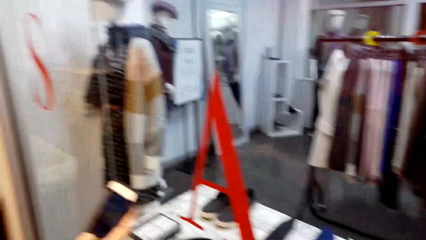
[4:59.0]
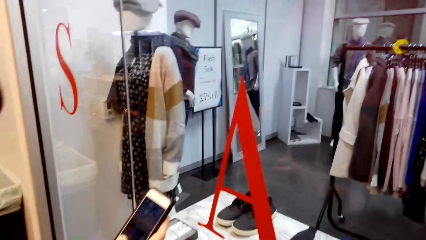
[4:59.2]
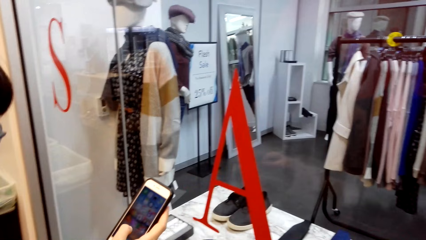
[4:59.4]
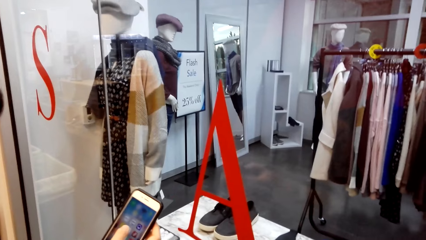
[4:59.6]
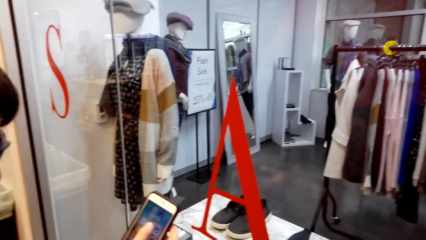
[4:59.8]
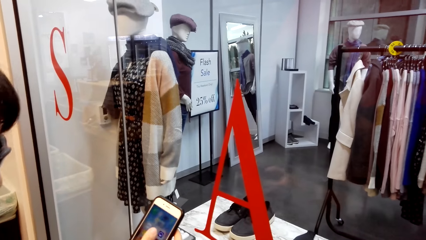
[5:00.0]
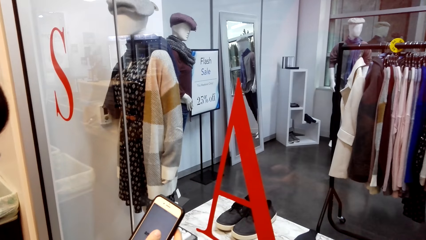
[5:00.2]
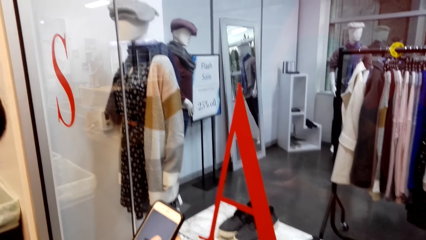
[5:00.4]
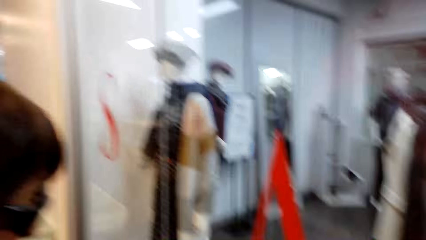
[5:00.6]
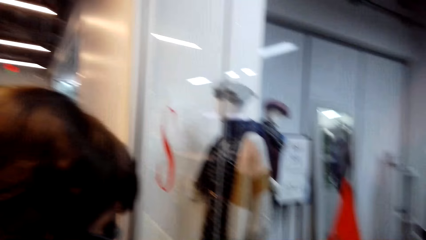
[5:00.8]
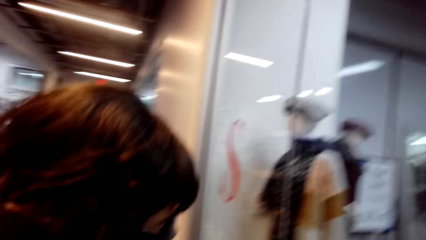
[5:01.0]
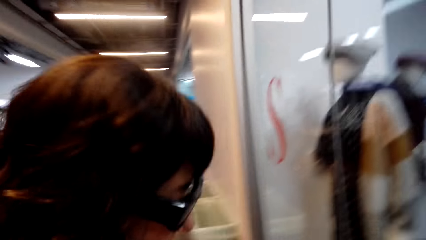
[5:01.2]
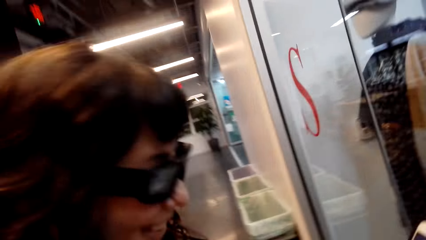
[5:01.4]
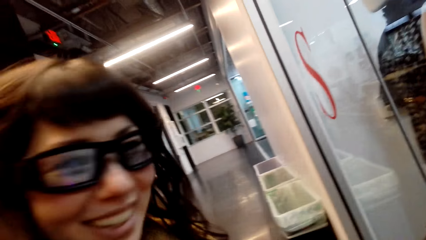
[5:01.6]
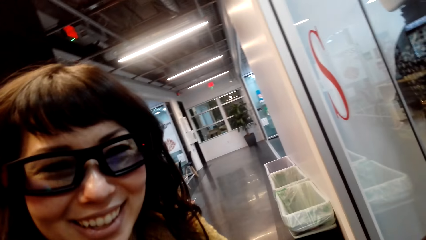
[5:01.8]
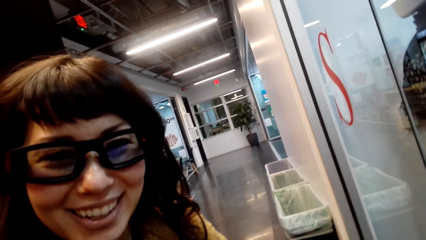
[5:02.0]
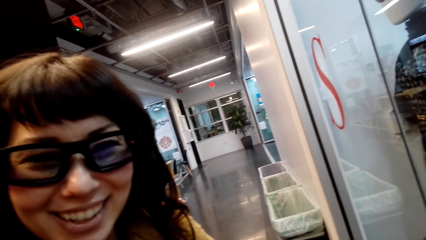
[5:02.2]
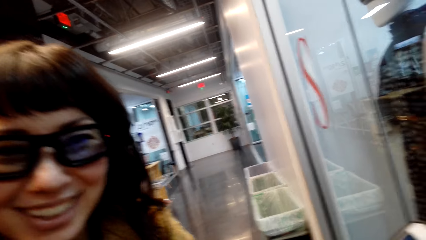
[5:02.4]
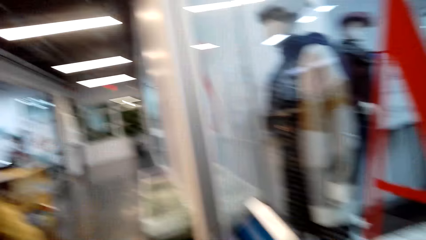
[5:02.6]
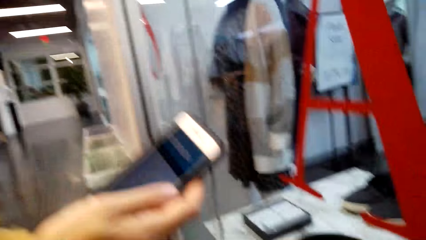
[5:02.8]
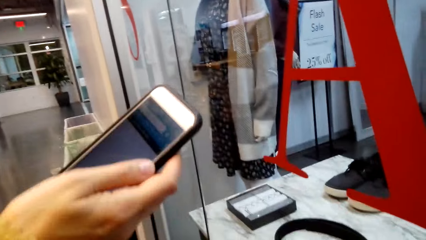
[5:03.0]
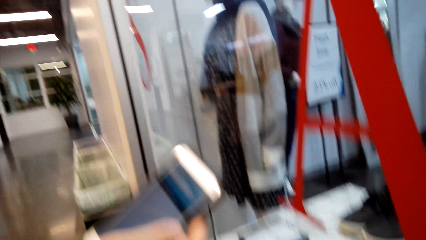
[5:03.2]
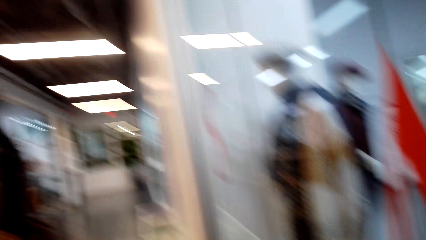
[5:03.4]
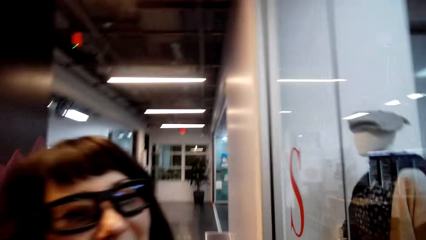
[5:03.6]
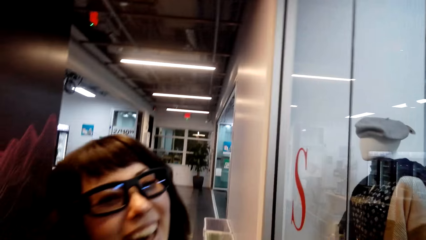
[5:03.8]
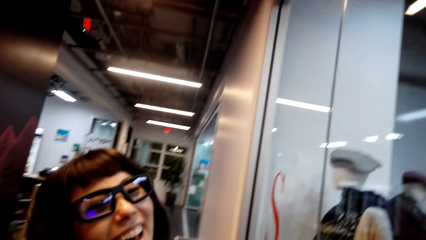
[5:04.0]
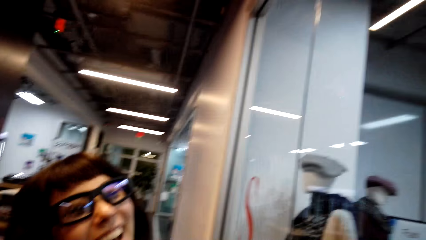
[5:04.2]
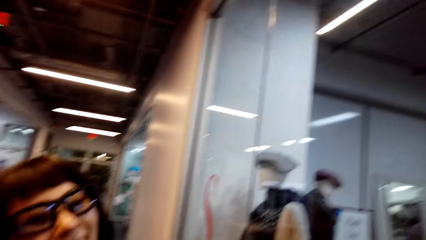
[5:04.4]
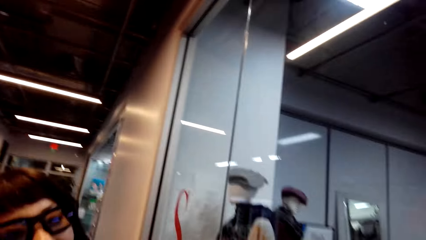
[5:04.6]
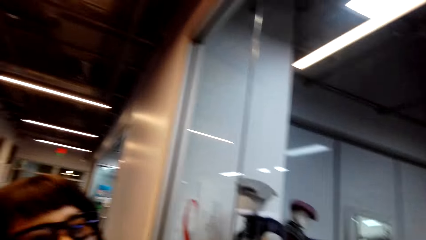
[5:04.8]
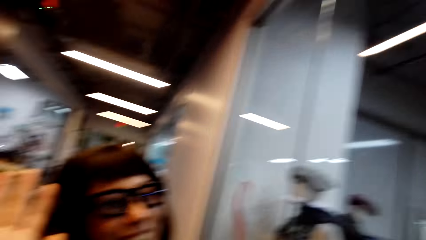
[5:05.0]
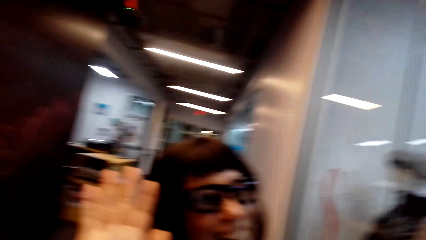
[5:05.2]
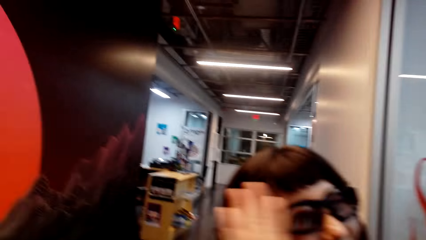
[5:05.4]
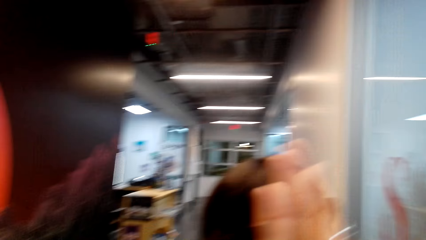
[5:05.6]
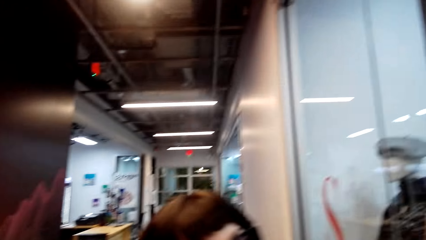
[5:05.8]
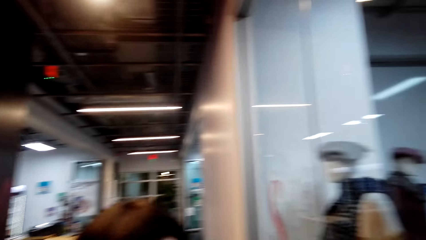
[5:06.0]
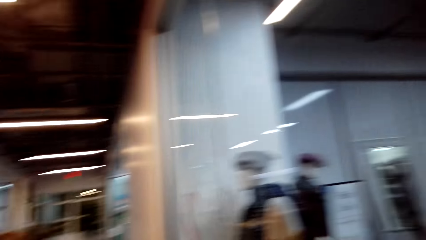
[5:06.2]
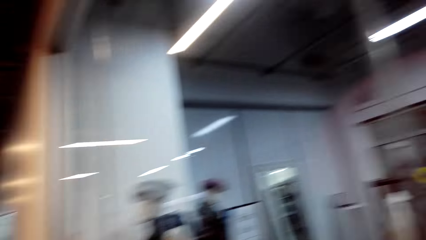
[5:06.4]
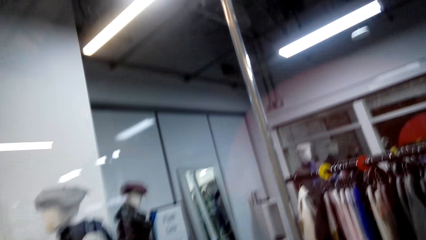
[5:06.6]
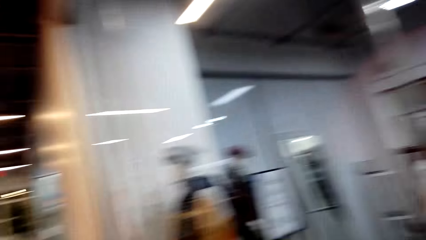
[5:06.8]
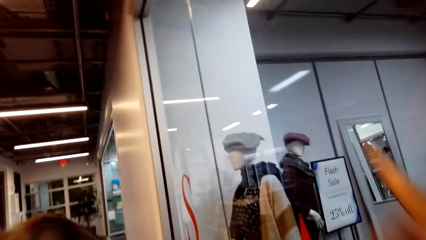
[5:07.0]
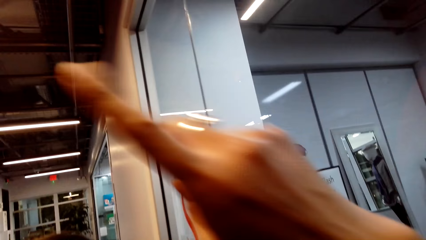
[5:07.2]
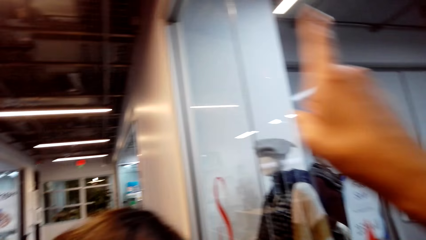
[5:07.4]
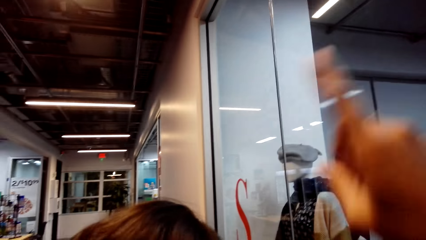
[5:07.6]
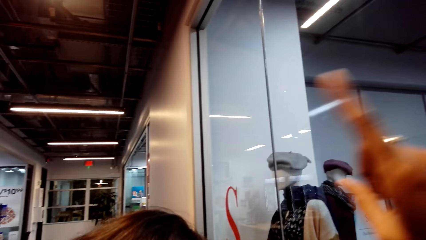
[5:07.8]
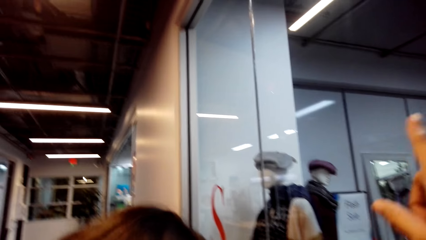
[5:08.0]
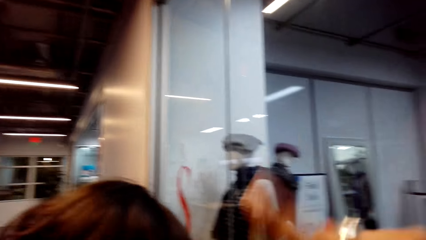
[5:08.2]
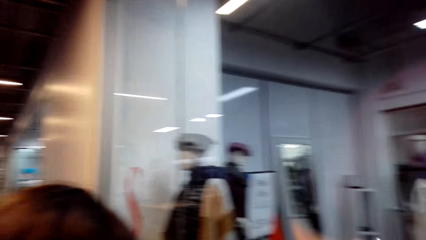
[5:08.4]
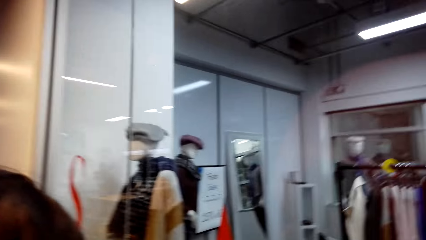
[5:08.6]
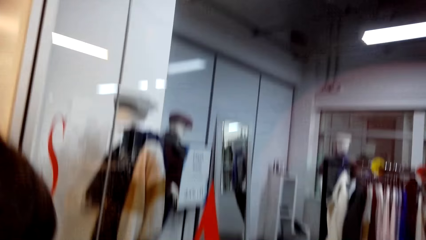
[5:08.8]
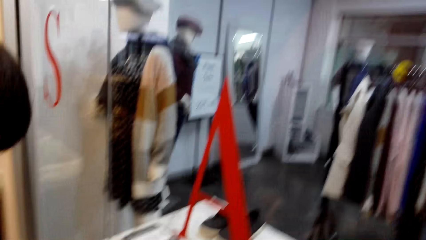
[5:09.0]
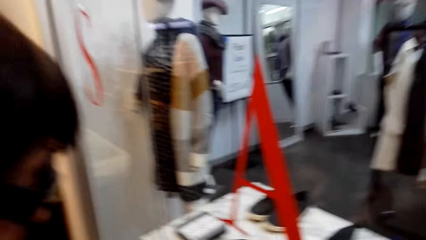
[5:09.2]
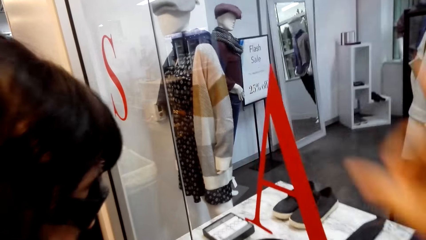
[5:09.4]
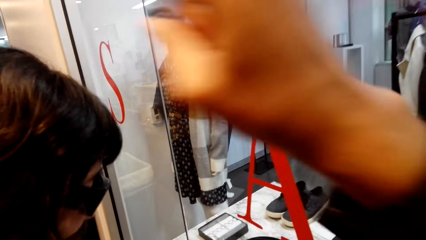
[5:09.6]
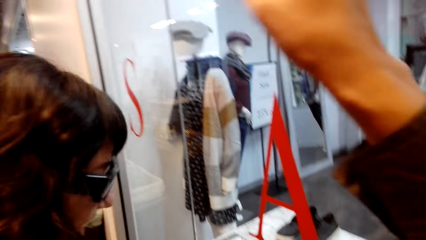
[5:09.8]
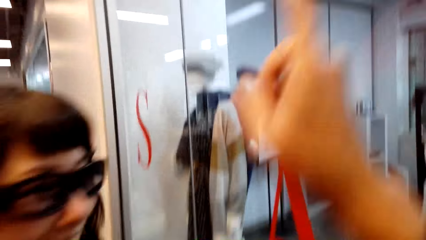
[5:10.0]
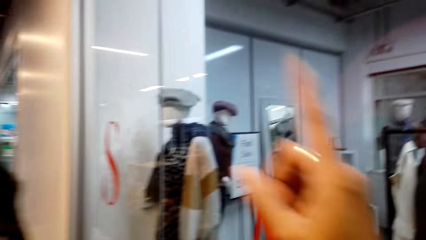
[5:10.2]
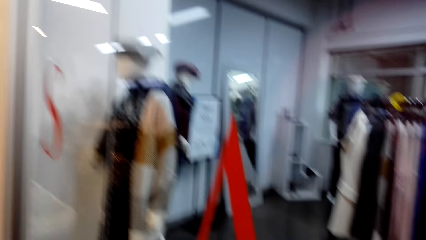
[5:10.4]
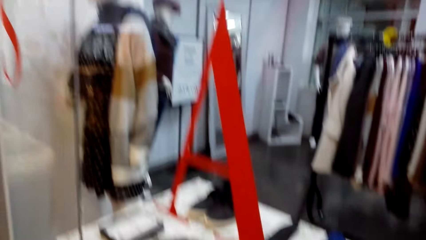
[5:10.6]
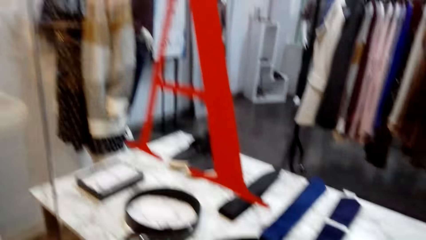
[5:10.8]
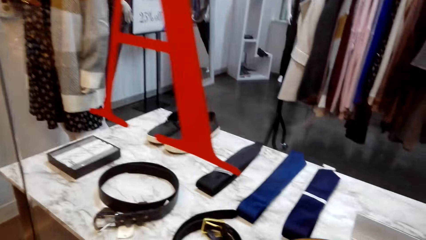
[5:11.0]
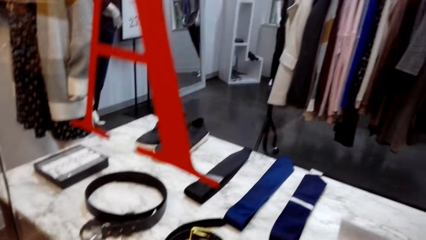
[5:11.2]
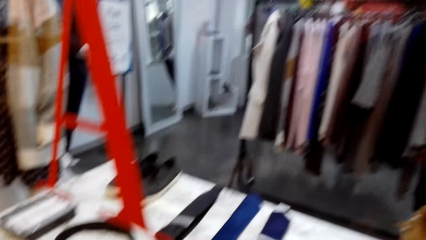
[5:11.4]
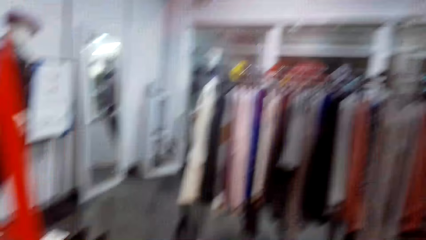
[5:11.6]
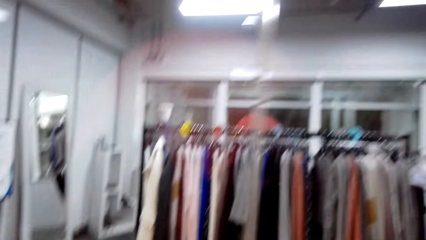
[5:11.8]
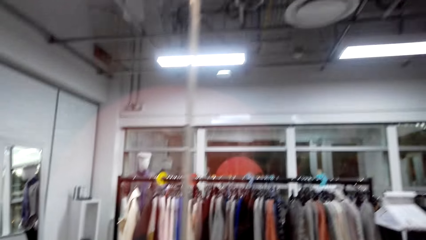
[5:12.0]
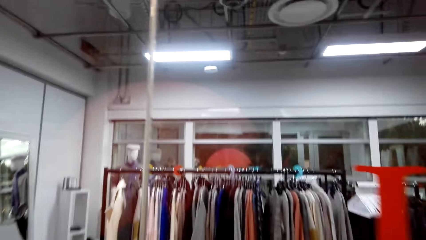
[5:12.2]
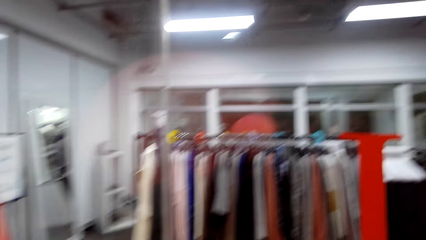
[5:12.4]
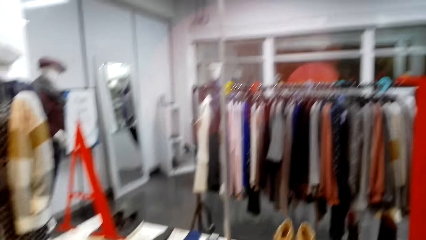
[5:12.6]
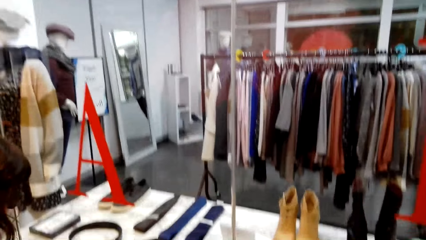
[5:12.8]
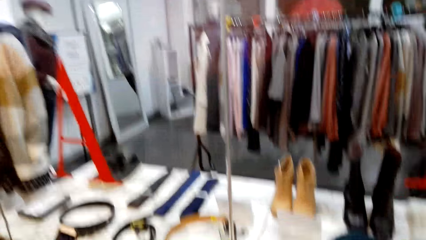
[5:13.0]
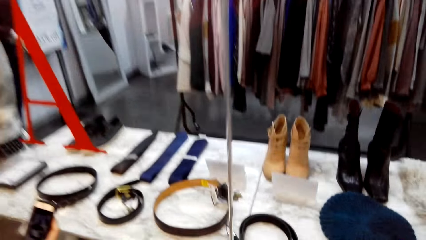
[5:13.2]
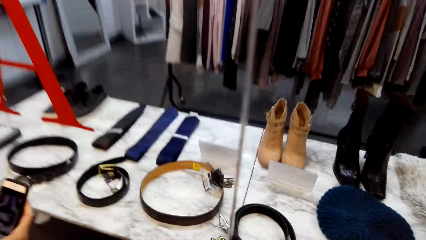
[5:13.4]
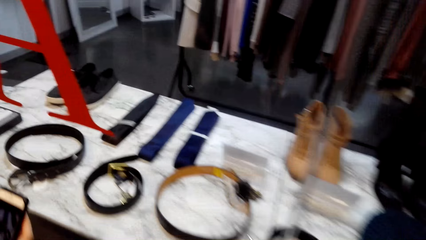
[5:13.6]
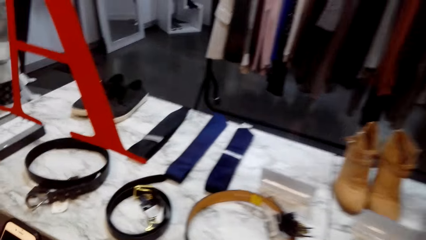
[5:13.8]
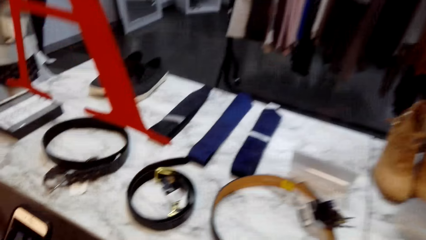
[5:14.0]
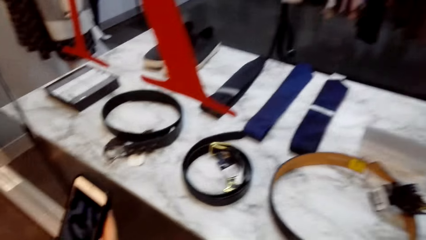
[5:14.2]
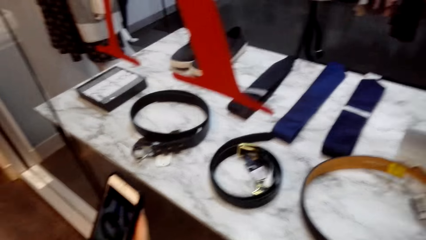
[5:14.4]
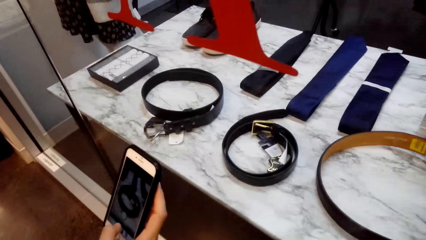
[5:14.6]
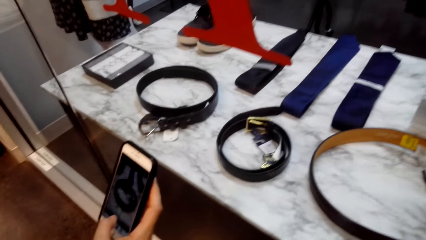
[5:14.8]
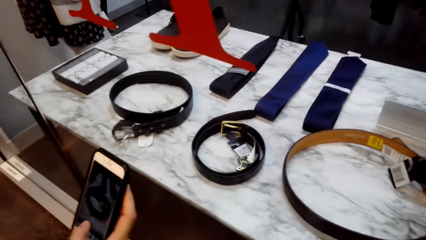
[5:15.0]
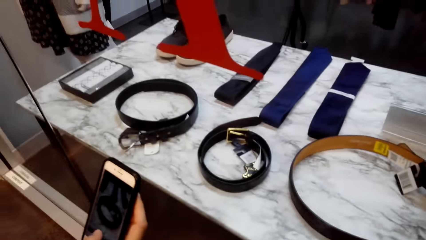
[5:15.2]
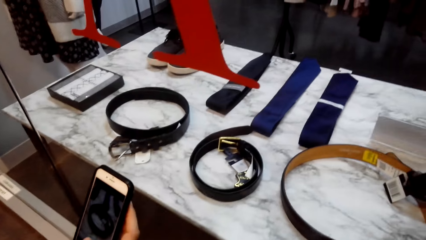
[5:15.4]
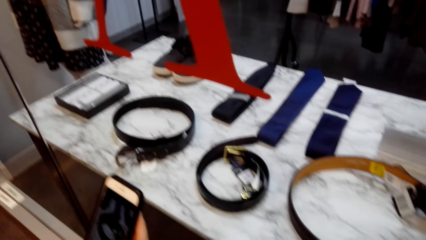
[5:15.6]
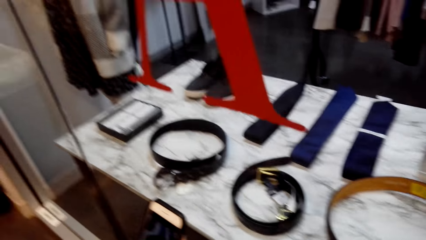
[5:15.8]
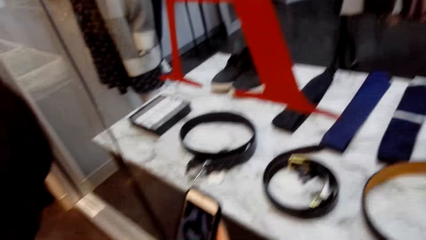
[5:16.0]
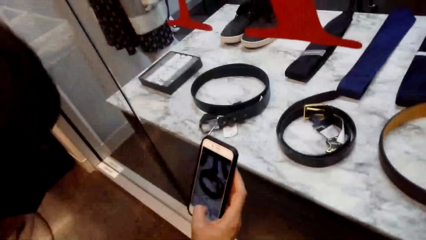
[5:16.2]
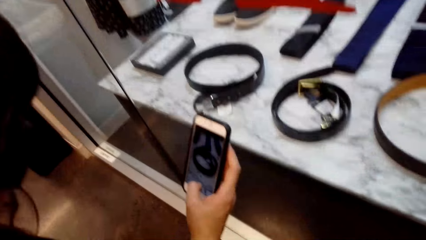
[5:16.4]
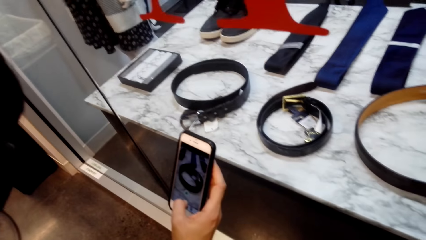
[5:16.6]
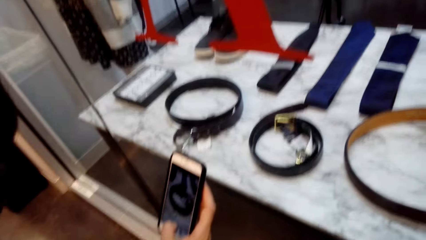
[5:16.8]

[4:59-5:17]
A woman holds a phone. The woman laughs. The woman lifts her hand. The camera wearer lifts her hand. She talks with the woman. The woman operates her phone.
